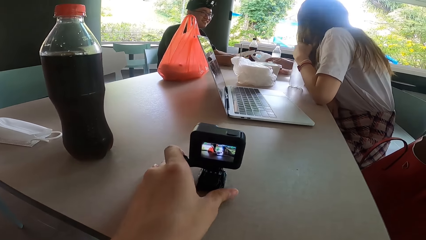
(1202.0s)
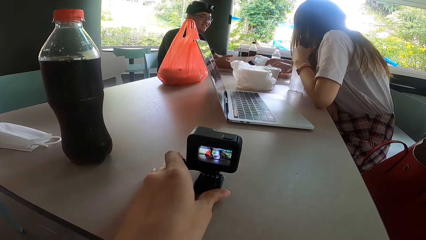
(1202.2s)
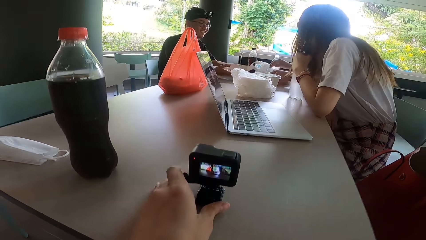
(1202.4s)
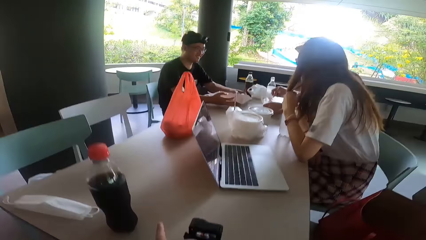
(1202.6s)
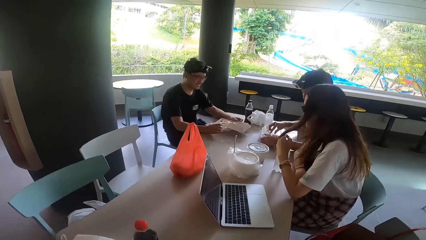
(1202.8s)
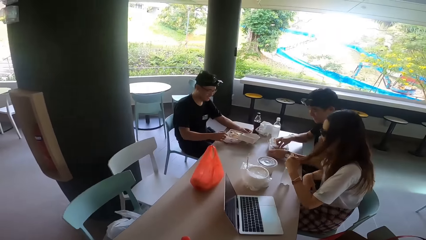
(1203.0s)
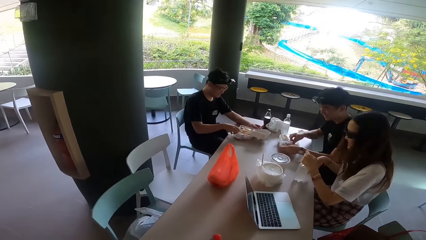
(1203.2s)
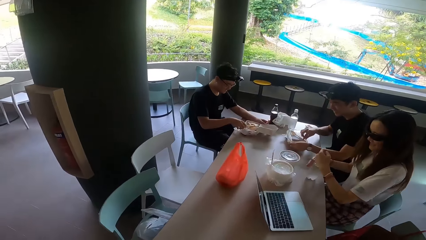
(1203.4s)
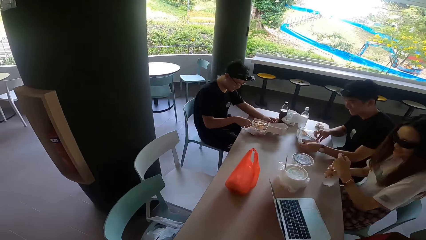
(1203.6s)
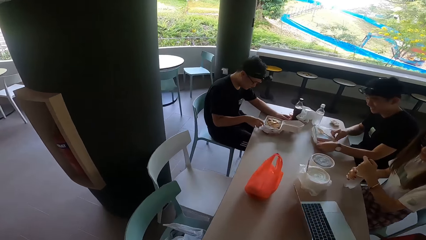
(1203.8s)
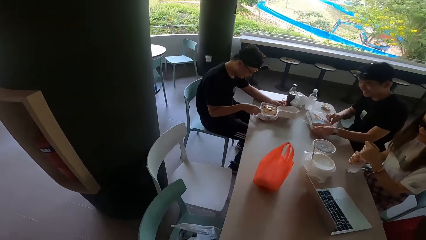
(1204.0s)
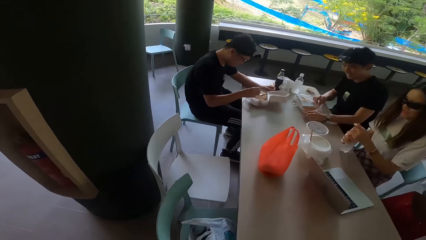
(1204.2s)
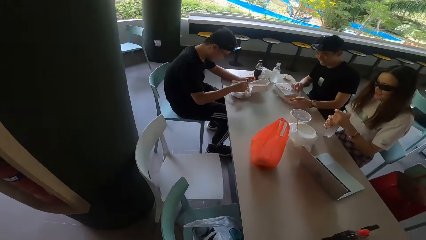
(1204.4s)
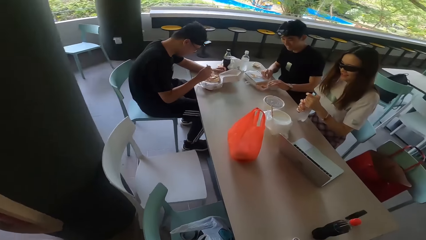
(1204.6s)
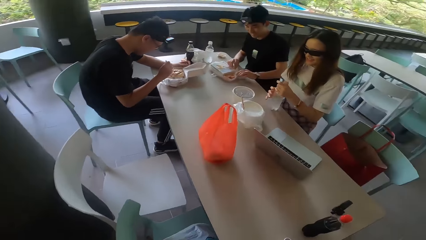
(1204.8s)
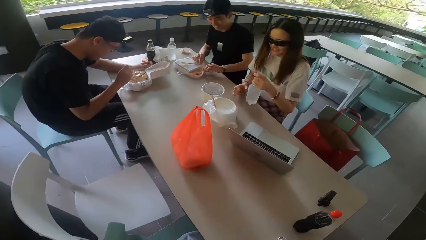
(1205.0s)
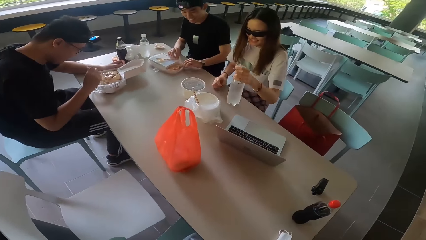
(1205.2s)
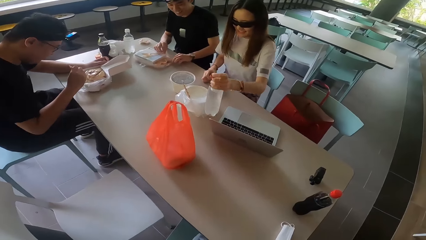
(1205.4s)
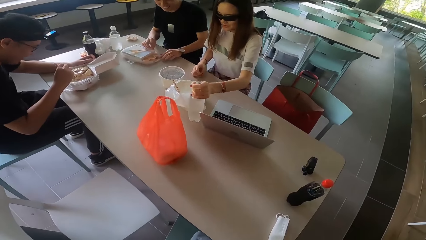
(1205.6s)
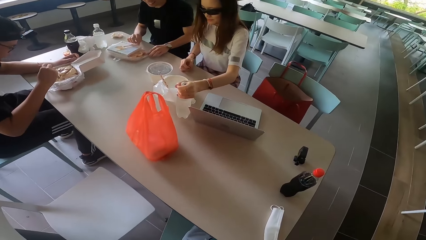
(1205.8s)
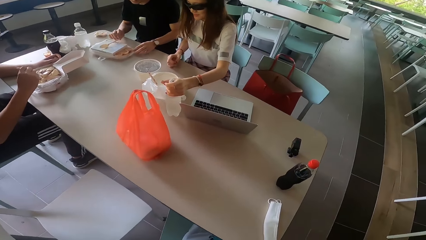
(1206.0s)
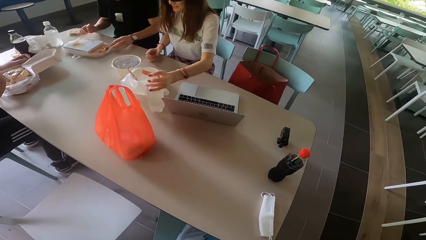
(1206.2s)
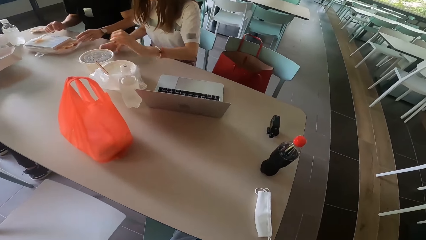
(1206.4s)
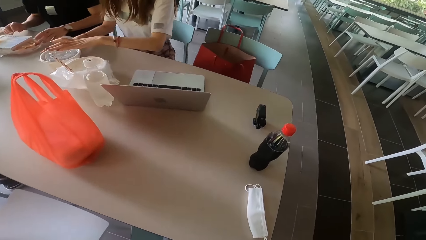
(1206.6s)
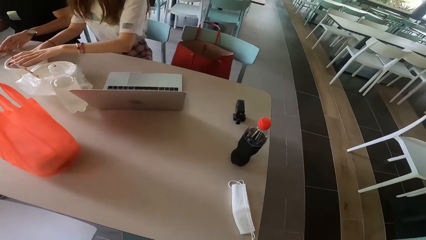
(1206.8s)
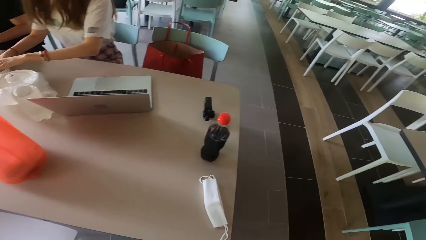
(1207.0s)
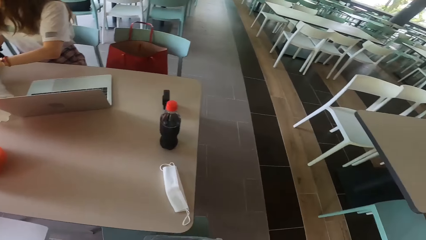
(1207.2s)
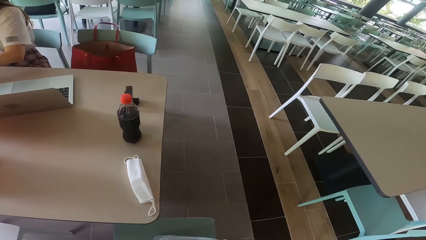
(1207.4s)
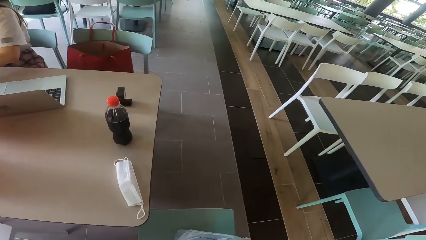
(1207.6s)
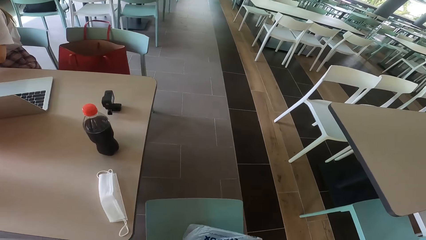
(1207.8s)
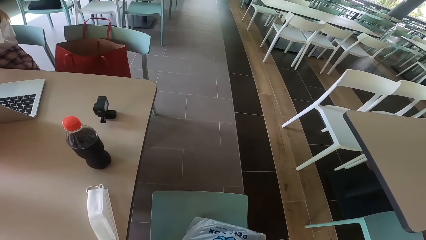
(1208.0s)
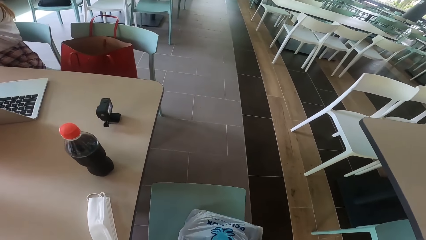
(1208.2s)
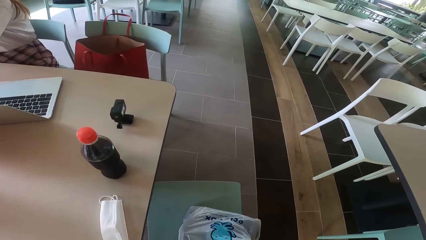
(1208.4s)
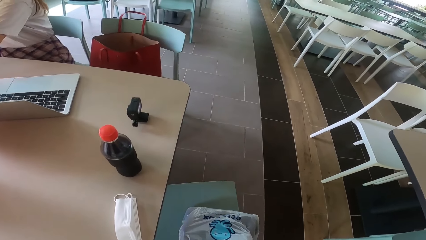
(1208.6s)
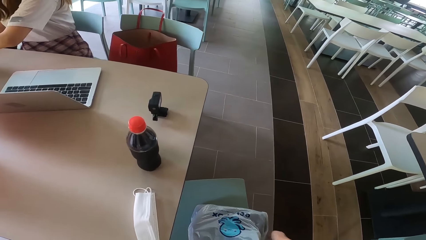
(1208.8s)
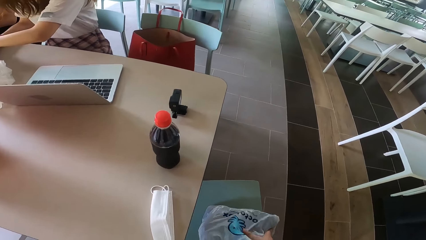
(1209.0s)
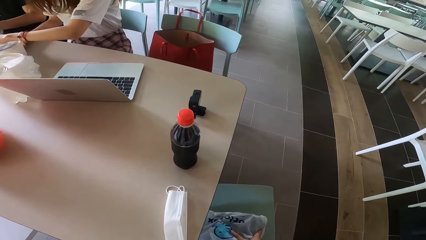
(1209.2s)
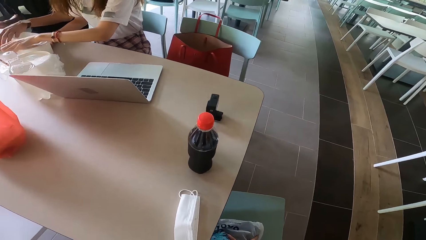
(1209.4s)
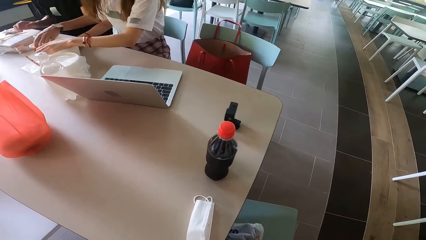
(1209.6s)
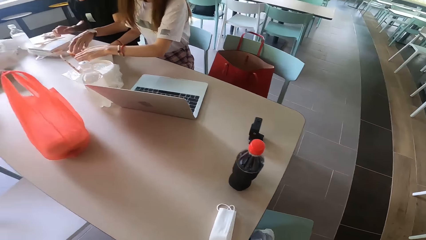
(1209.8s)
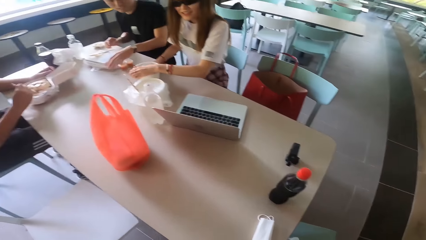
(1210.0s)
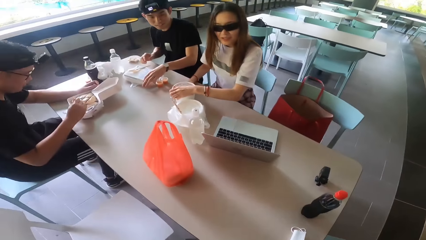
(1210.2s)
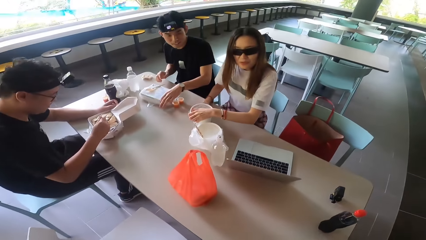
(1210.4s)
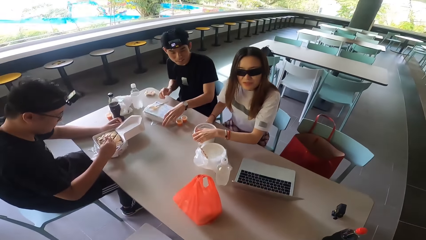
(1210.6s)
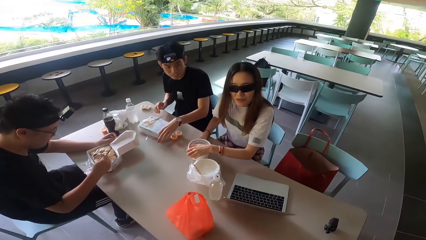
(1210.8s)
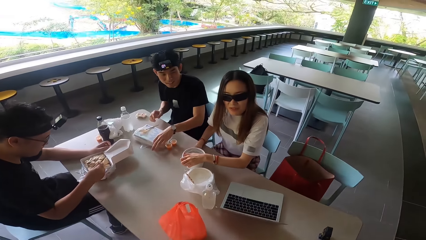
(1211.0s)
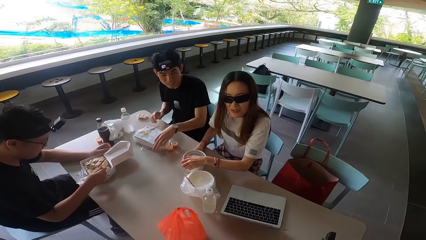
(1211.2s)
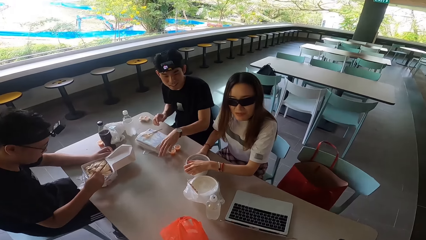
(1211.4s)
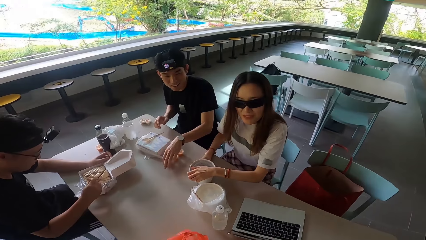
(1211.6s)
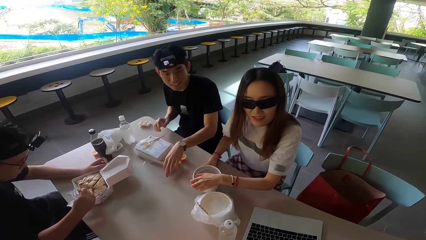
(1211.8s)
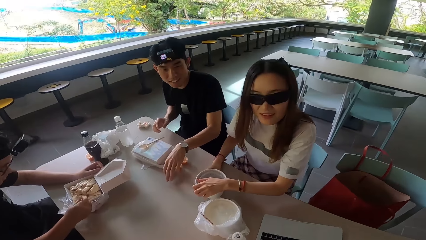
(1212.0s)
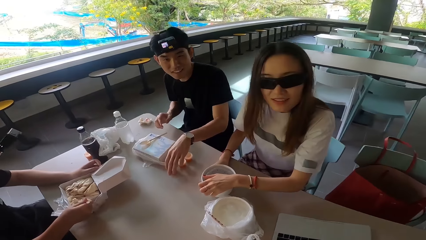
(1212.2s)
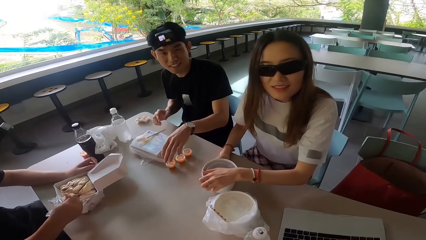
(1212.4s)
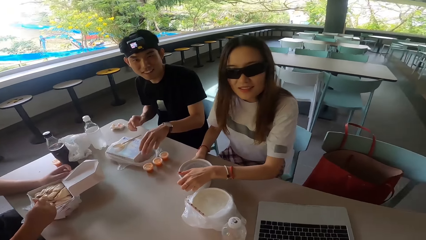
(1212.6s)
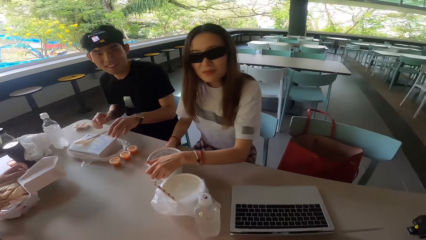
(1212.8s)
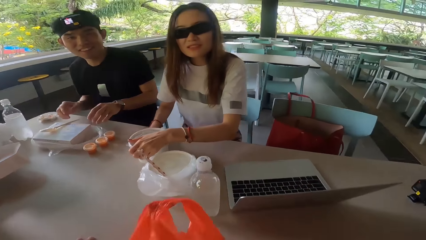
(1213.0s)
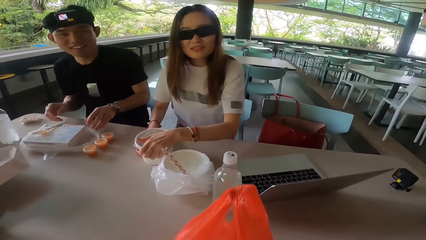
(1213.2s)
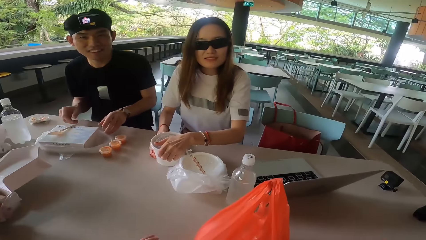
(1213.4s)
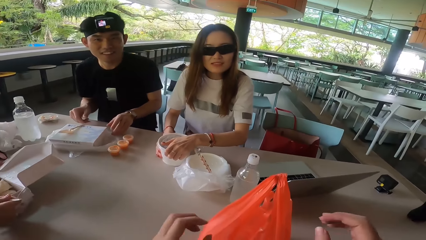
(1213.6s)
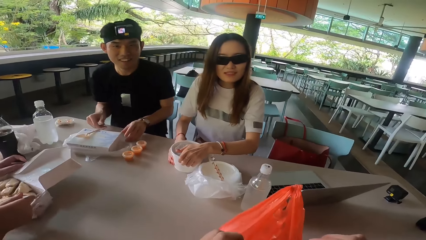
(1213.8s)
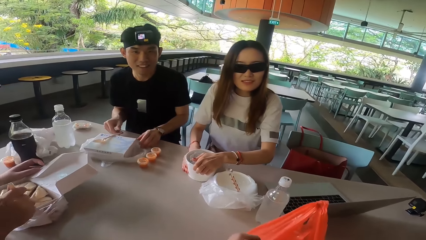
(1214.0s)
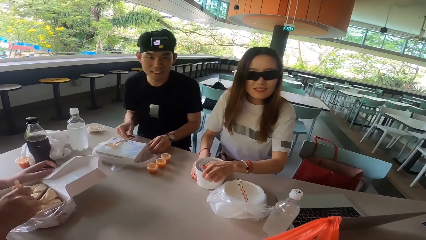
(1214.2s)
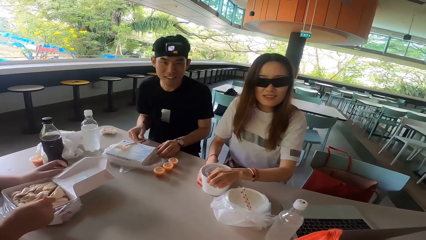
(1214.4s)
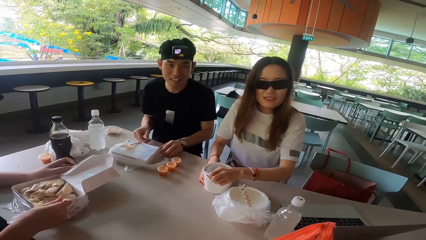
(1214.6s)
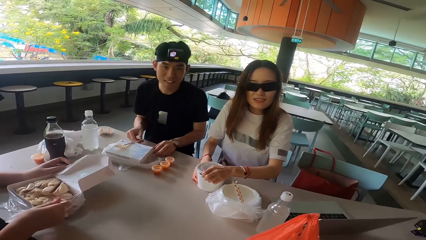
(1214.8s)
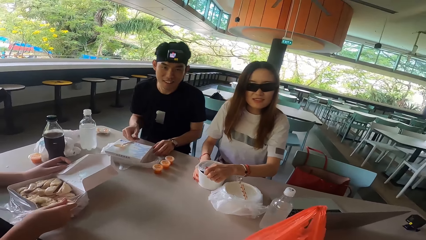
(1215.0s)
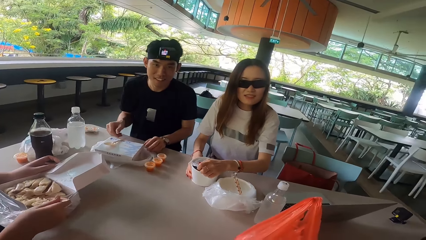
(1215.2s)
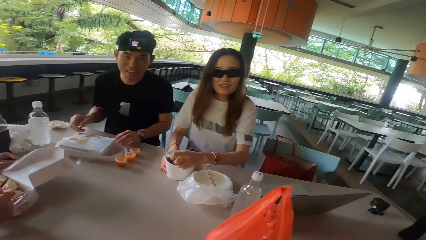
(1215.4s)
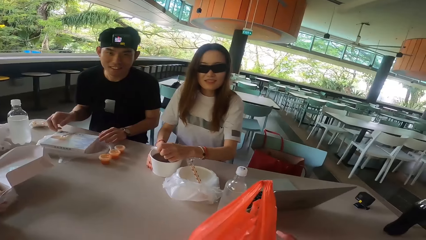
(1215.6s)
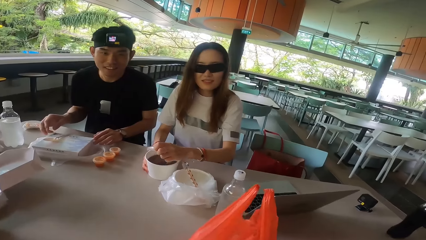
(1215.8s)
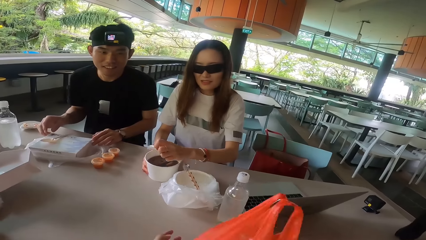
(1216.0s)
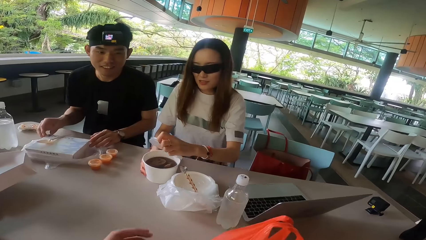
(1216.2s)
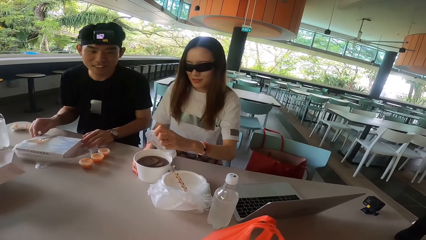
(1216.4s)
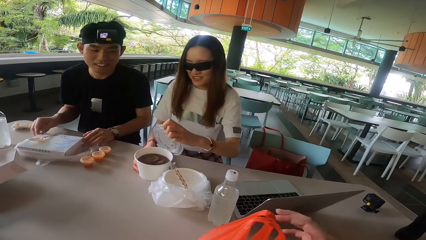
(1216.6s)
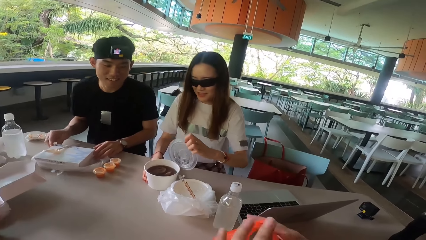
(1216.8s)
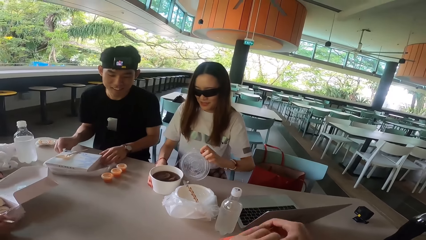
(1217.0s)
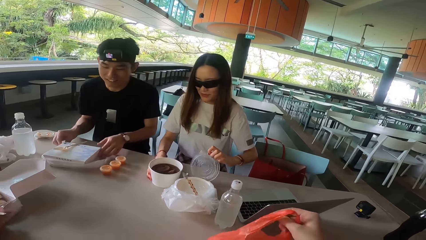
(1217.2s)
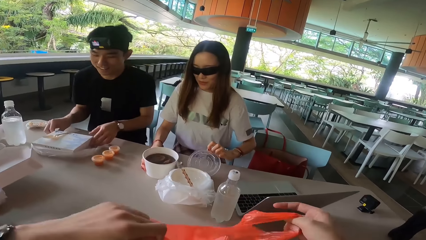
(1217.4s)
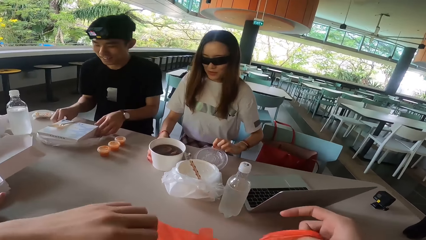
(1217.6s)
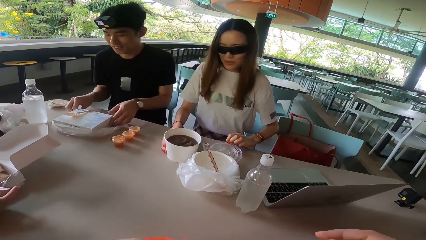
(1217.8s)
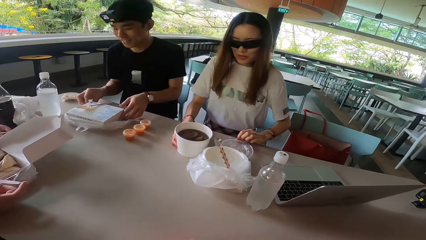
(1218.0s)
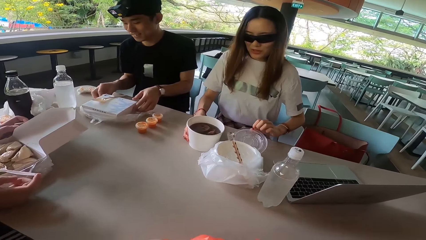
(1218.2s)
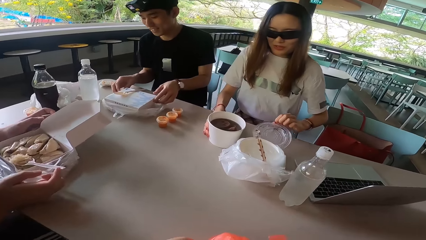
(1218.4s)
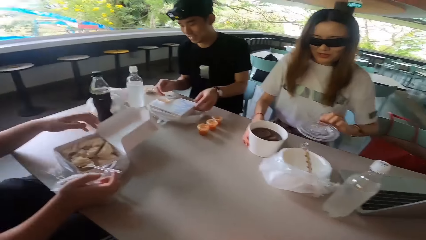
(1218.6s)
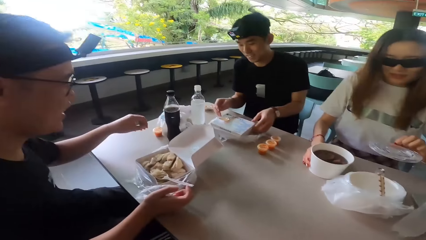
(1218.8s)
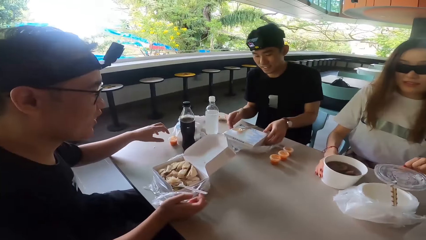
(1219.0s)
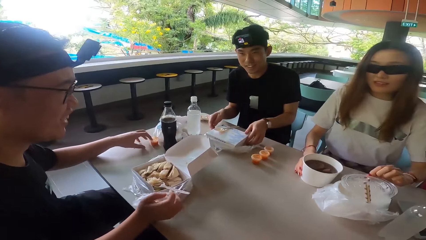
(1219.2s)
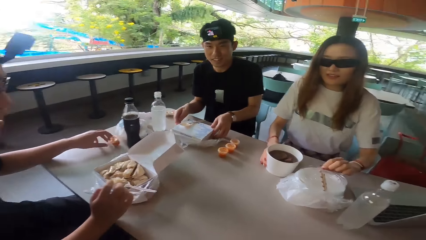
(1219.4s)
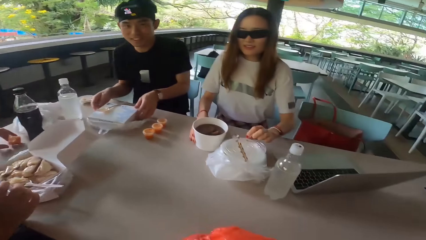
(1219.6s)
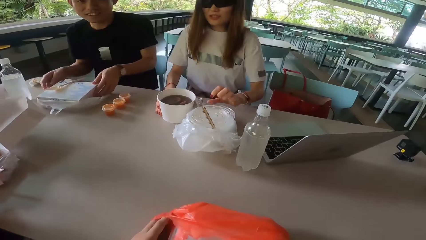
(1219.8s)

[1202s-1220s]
A woman holds a water bottle. A man eats food. The camera wearer walks around the restaurant. Another man holds the box. The woman puts down the bottle. The camera wearer pulls a chair aside. They walk around the restaurant. They sit on a chair. They talk to the woman. The woman opens a bowl. The camera wearer holds the plastic paper. They open the paper. The woman puts the lid on the table. The woman moves the lid.
